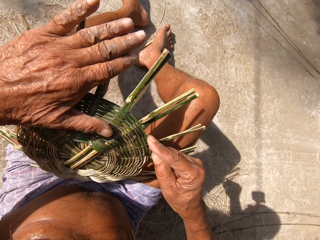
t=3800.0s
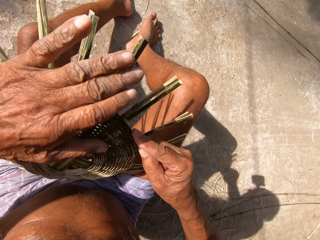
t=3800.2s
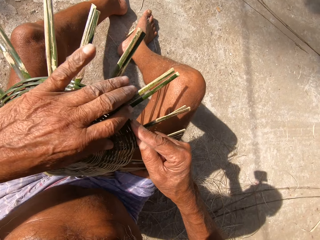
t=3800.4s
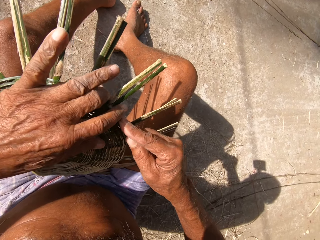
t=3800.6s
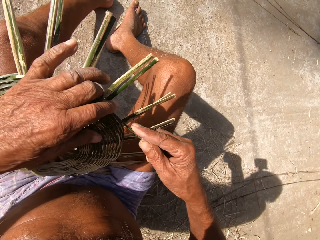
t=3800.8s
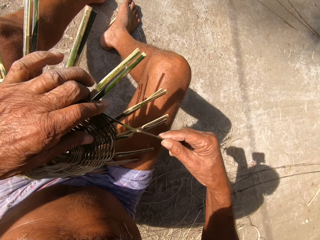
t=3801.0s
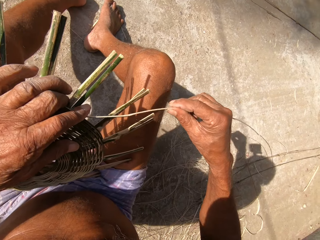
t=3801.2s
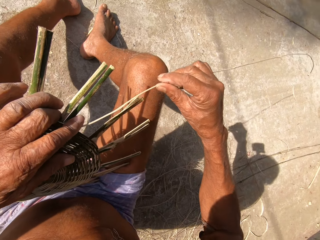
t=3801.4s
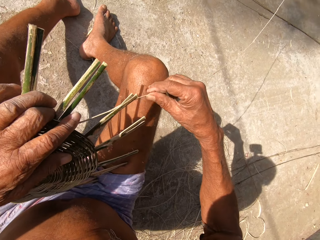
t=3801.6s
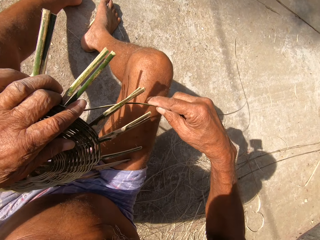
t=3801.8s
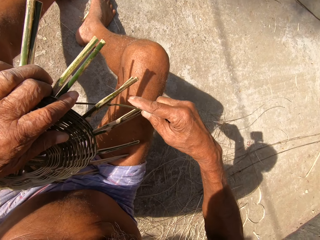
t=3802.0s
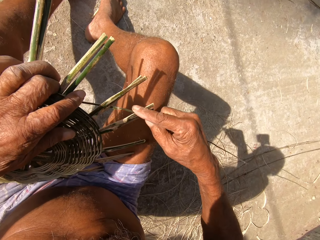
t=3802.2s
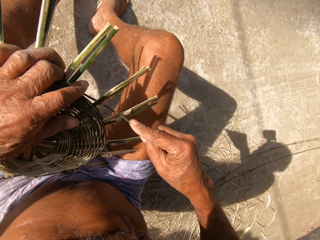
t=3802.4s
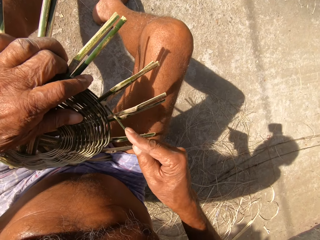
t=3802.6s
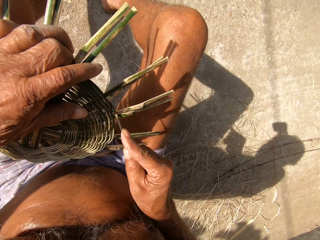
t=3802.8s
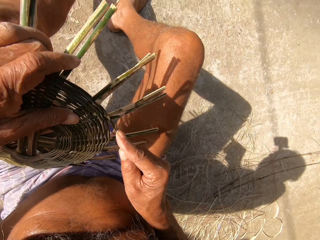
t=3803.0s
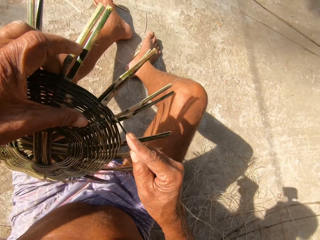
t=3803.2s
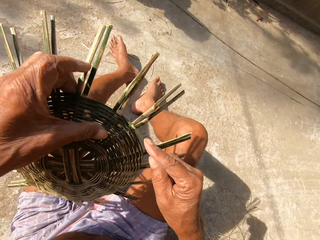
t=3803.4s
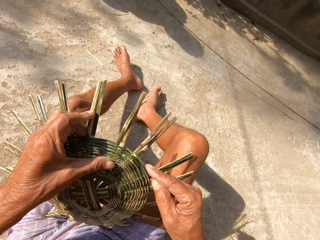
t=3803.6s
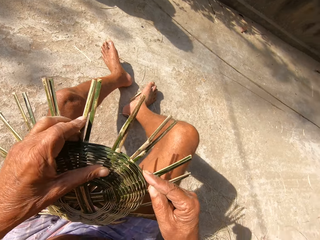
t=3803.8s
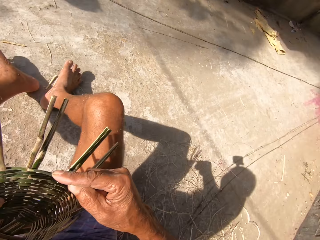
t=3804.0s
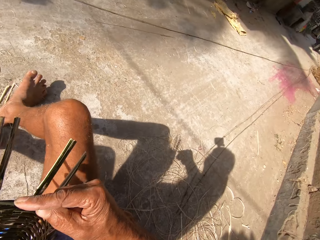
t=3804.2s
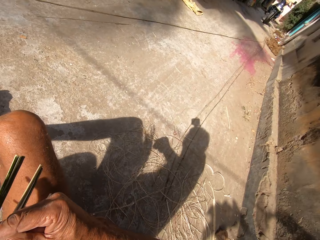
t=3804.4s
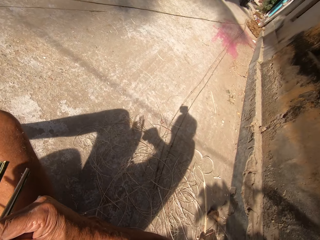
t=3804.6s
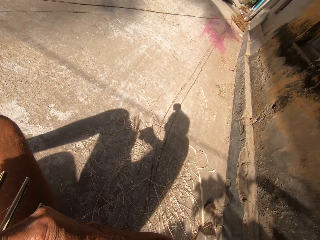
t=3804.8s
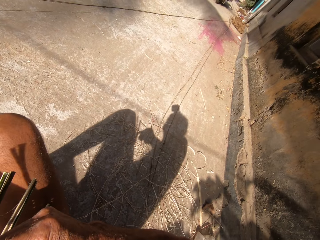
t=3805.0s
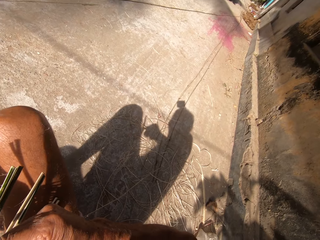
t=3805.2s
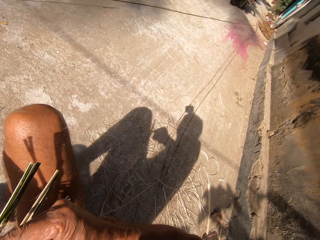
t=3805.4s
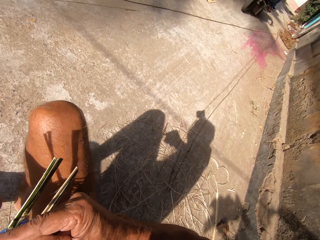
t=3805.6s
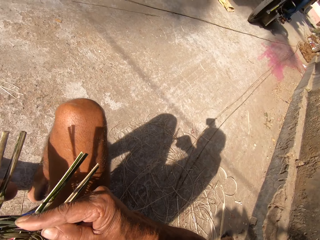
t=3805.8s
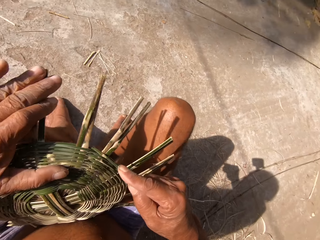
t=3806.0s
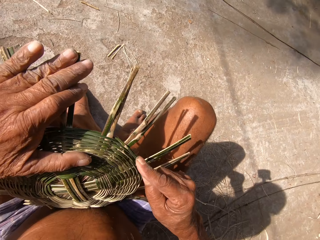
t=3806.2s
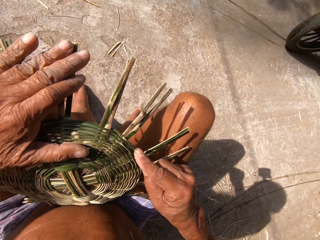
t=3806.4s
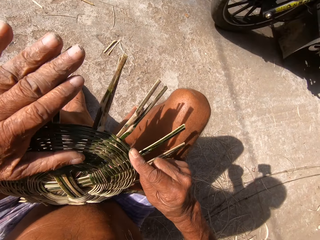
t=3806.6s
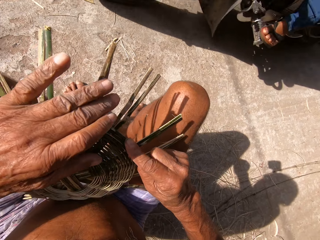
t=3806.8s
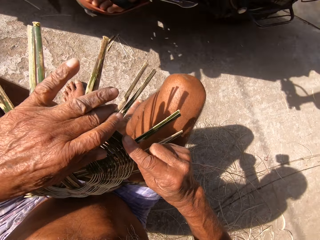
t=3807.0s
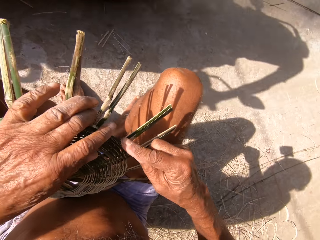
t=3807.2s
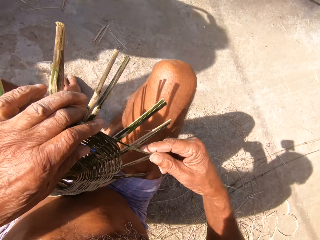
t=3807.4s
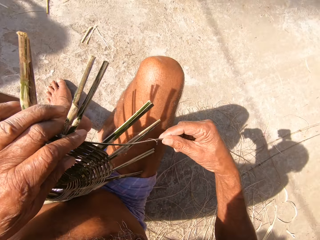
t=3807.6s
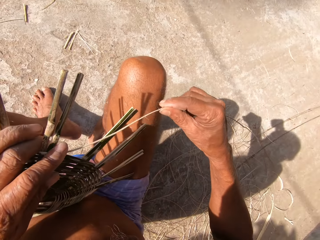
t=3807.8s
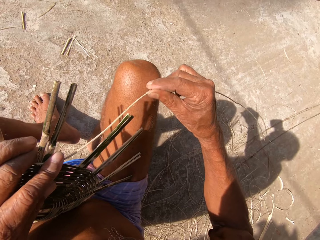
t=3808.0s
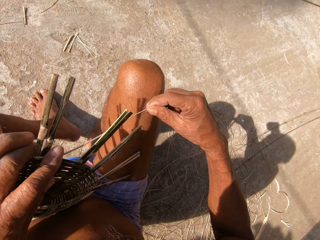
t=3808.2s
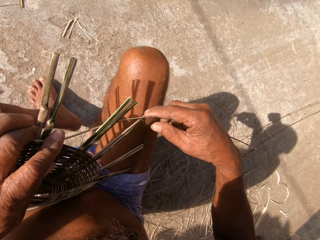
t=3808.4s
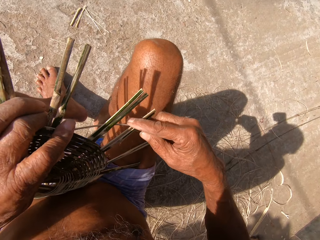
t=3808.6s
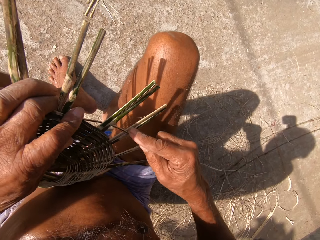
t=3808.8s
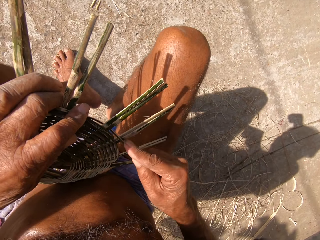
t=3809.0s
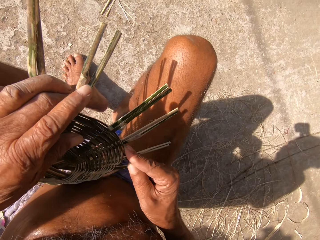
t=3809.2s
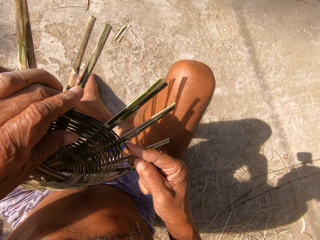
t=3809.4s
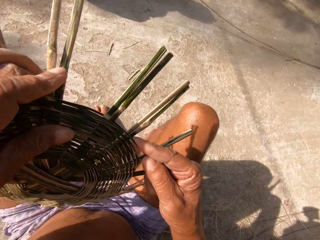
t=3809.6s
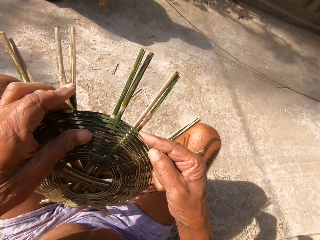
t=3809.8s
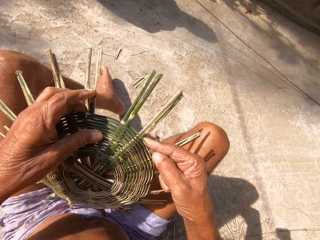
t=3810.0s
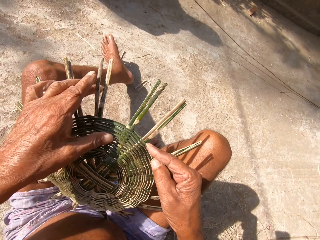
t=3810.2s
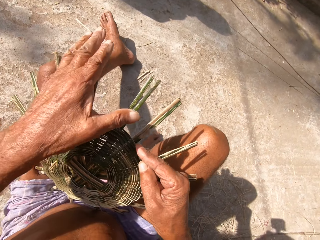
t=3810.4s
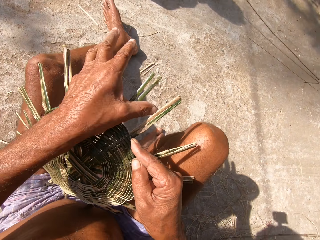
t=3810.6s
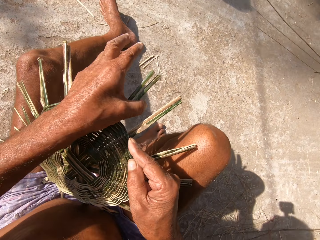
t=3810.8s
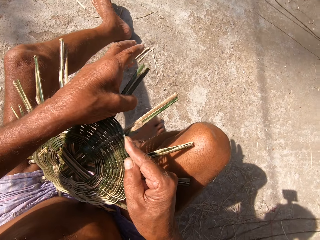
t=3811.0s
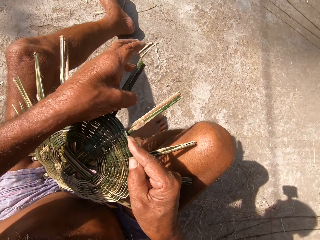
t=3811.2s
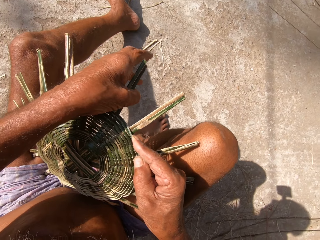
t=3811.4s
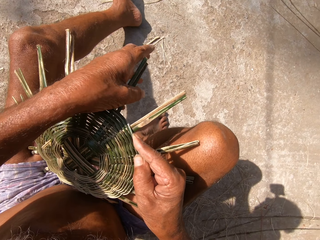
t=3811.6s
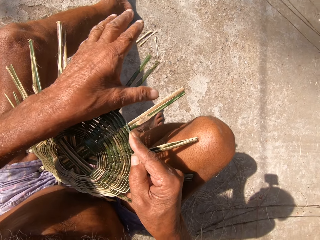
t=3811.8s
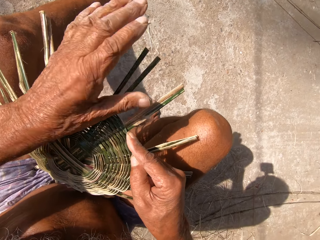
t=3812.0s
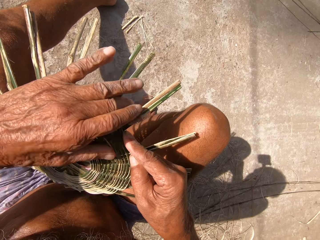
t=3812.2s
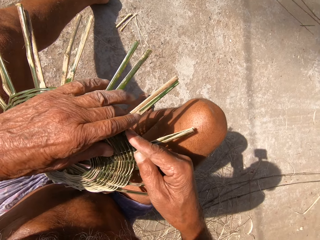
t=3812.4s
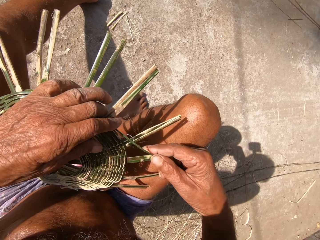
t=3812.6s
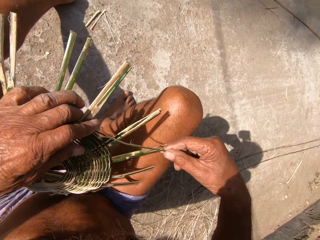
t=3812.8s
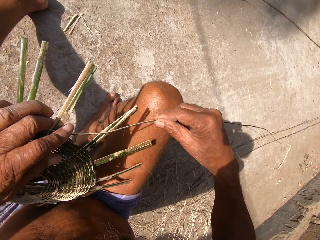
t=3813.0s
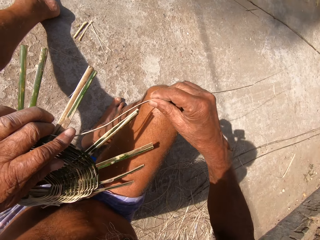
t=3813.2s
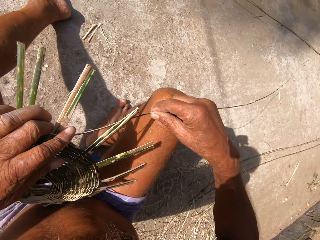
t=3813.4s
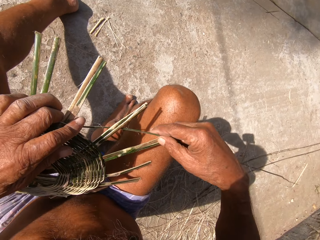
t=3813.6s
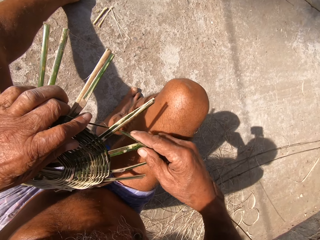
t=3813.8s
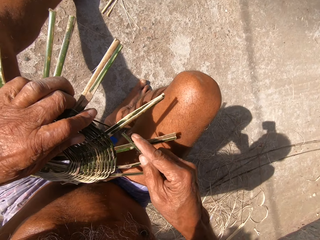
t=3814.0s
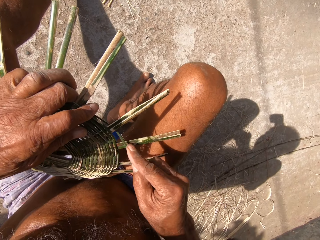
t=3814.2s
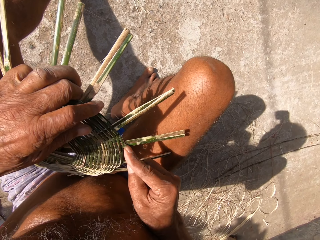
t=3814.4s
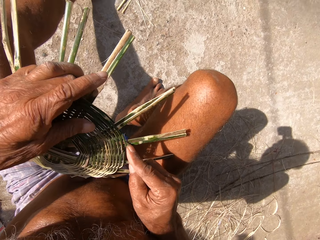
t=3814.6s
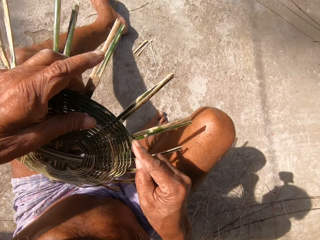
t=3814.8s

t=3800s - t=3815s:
The camera wearer presses the wood, weaves the craft and moves the craft on the thigh. A black motorcycle drives past the camera wearer. The camera wearer presses the wood, weaves the craft, moves the craft on the thigh, presses the wood and weaves the craft.

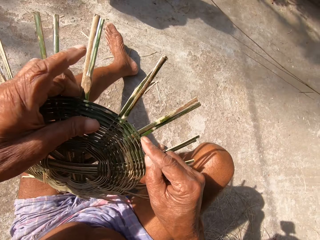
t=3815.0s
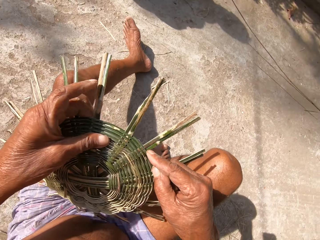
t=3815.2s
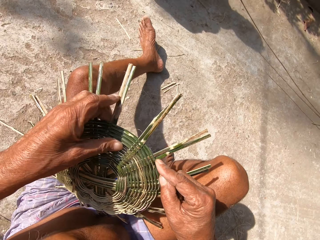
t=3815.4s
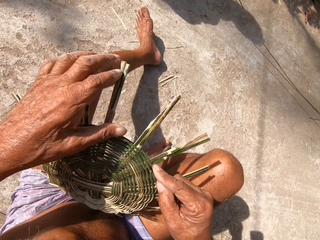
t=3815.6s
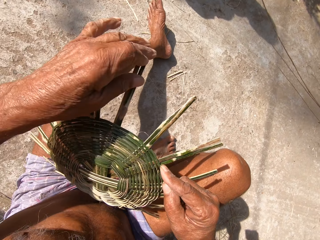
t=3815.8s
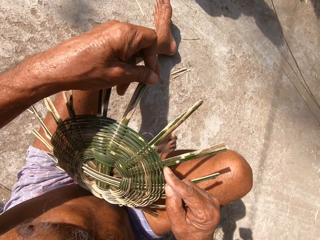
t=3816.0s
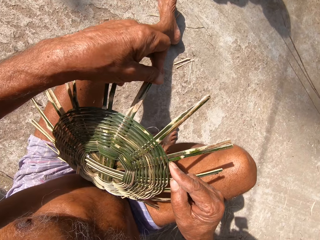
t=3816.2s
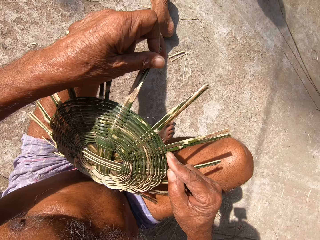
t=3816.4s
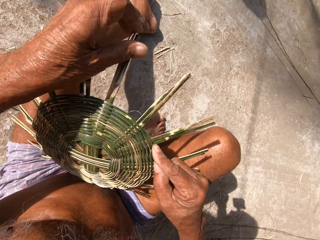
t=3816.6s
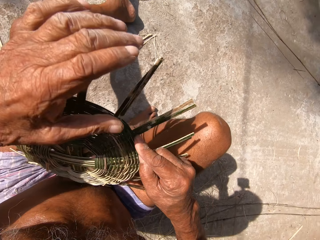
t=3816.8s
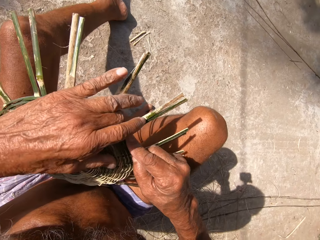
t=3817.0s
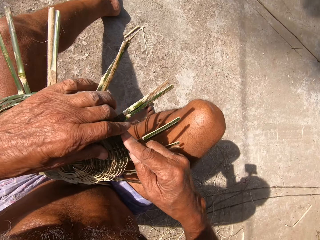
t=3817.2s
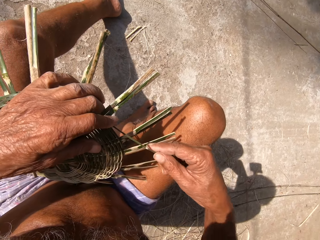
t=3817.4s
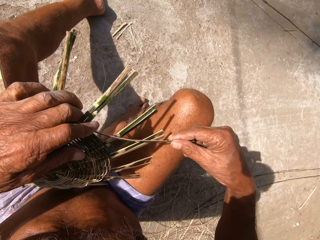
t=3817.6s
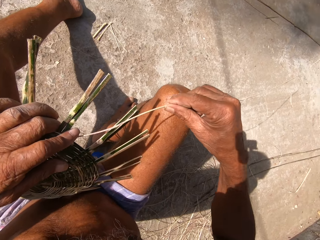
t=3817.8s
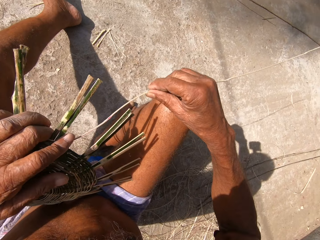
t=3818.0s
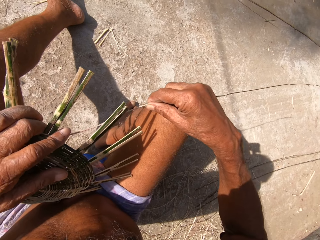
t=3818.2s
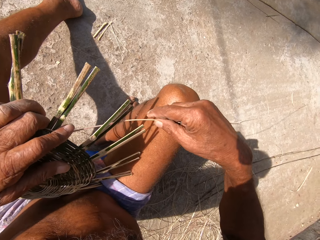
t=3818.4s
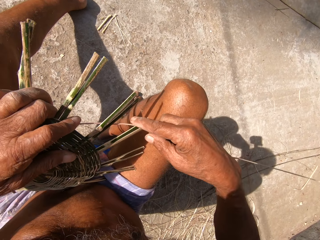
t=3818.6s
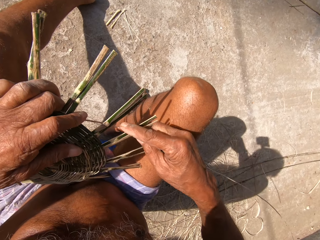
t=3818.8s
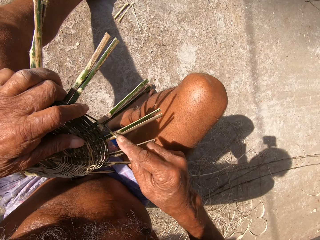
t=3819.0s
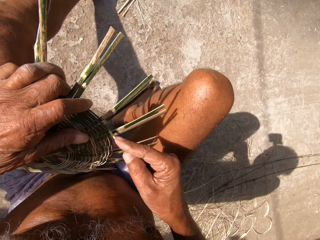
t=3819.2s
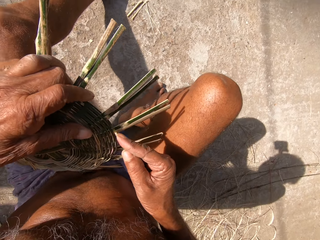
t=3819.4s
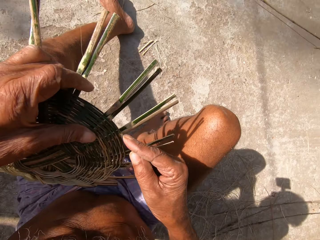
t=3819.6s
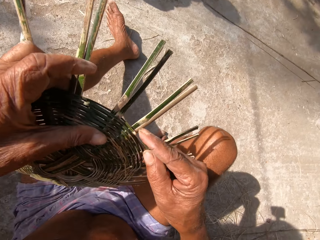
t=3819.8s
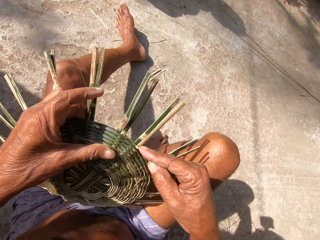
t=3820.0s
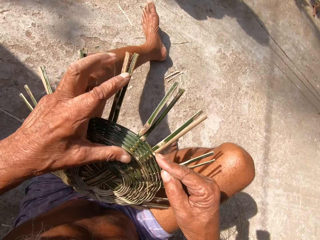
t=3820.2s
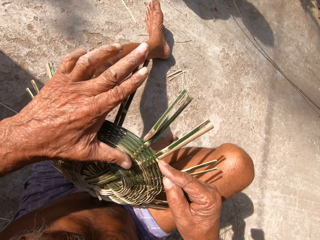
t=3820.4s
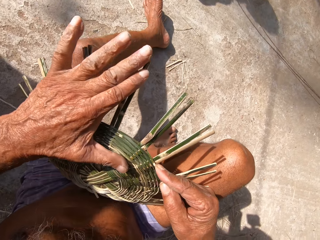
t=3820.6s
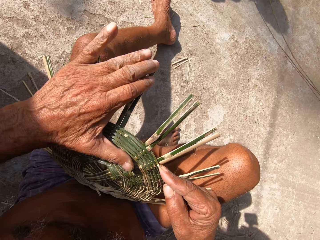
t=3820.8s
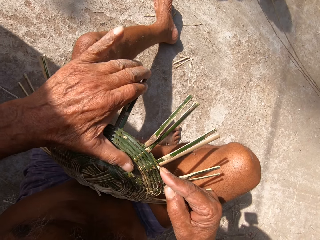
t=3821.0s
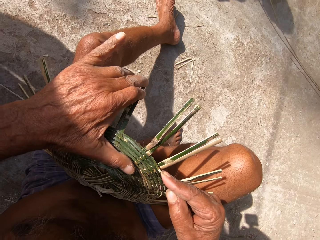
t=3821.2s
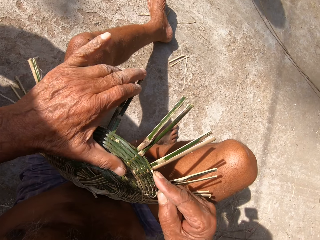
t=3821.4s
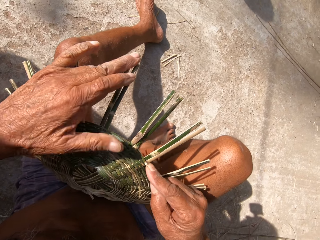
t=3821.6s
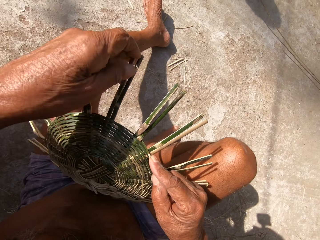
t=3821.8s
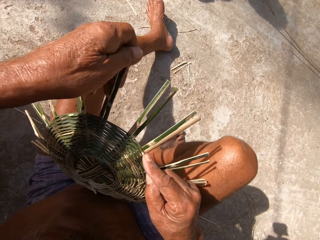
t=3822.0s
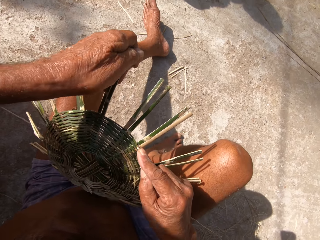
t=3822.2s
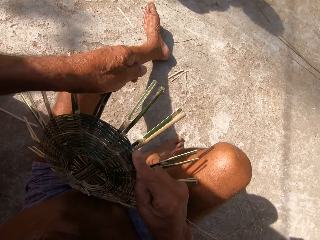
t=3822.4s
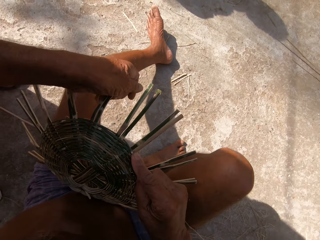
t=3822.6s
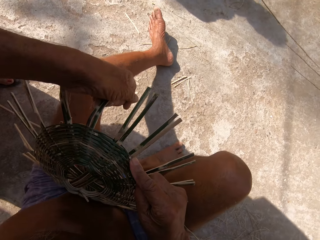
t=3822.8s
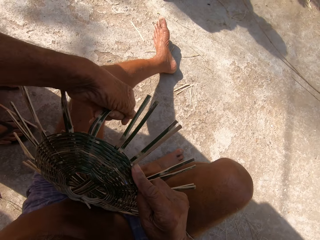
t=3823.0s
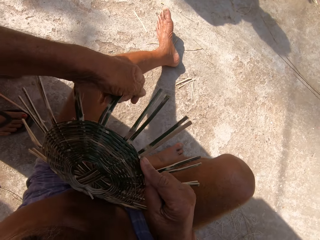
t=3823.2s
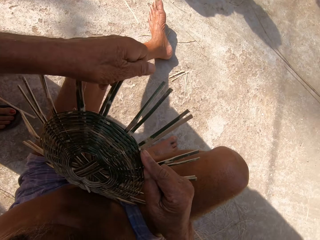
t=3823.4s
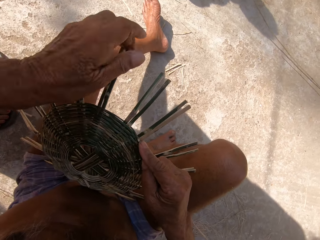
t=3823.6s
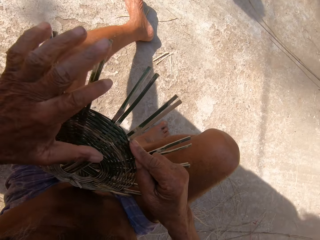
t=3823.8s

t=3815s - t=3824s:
The camera wearer moves the craft on the thigh. They press the wood. They weave the craft. They move the craft on the thigh. They press the wood. They converse with a woman. The woman walks to the camera wearer.
